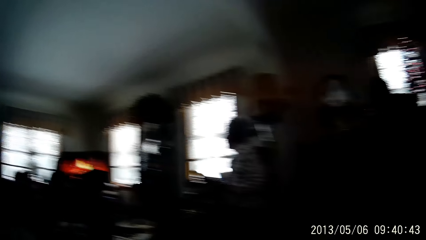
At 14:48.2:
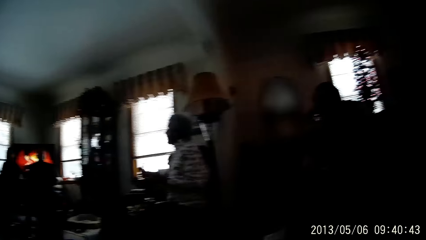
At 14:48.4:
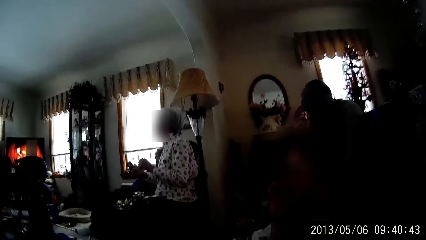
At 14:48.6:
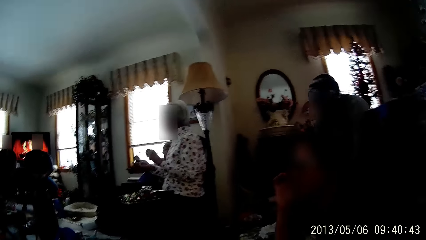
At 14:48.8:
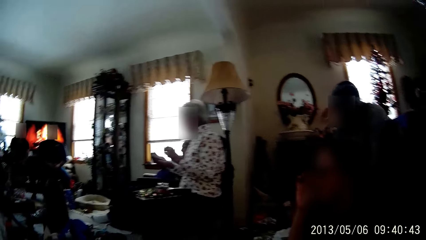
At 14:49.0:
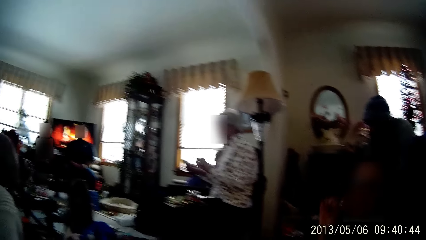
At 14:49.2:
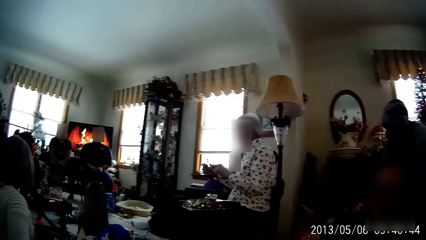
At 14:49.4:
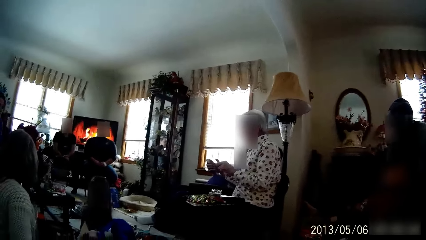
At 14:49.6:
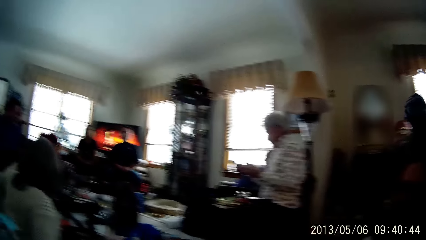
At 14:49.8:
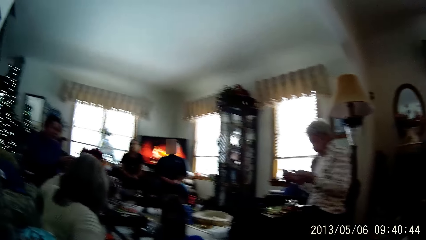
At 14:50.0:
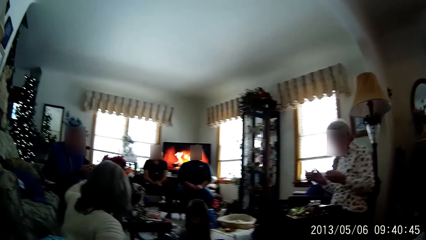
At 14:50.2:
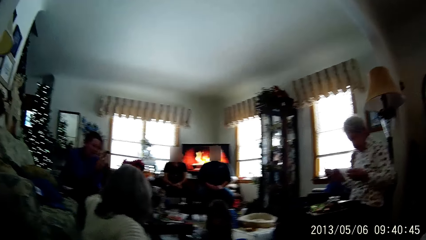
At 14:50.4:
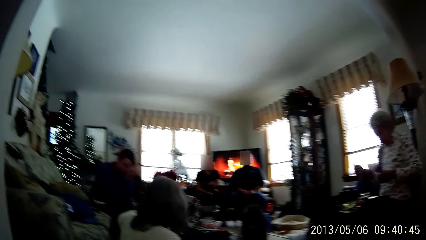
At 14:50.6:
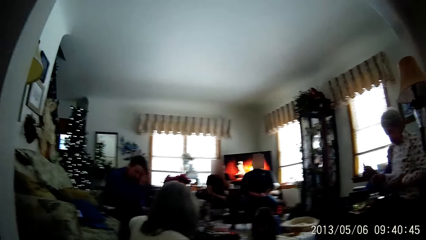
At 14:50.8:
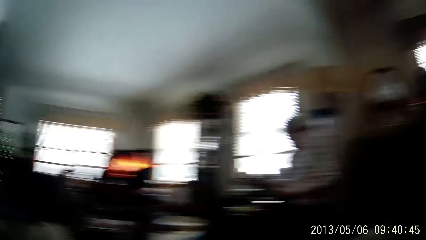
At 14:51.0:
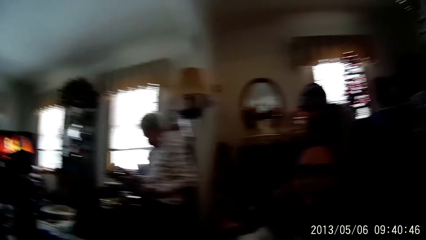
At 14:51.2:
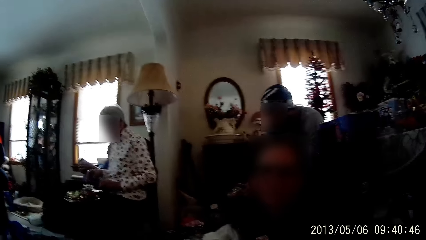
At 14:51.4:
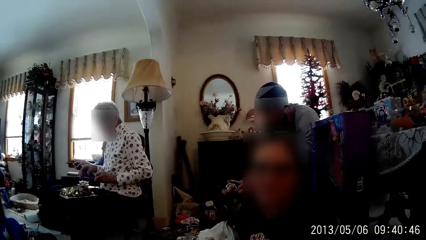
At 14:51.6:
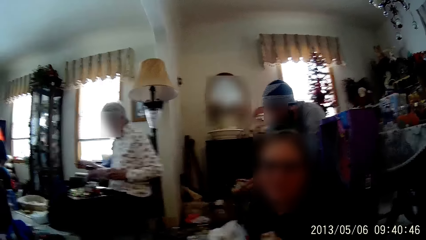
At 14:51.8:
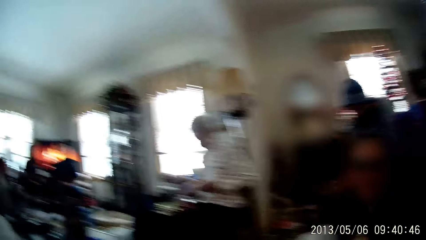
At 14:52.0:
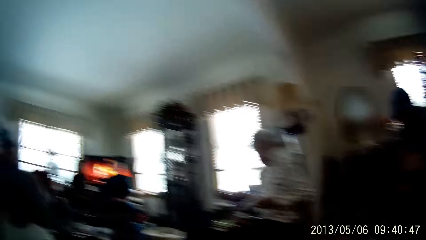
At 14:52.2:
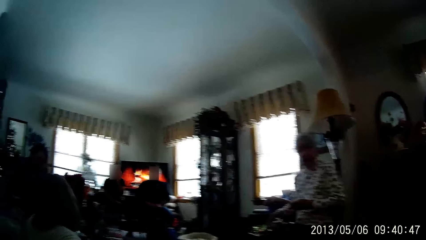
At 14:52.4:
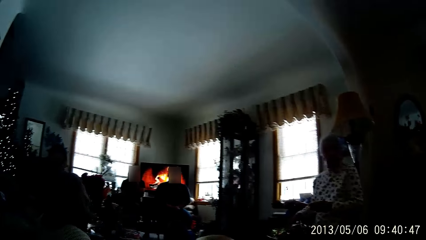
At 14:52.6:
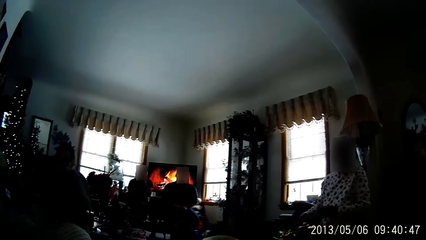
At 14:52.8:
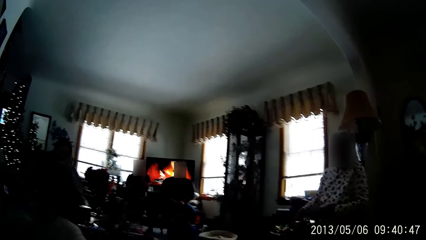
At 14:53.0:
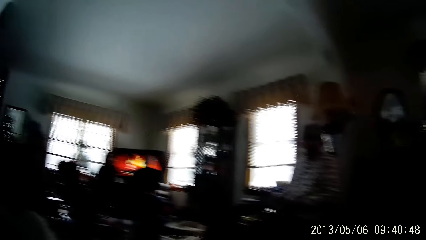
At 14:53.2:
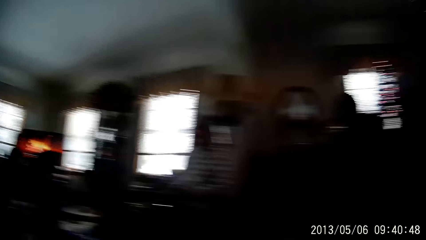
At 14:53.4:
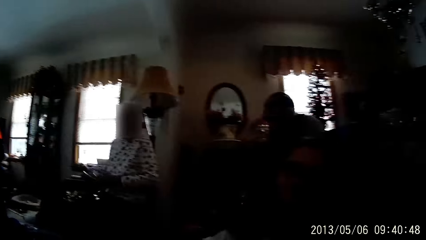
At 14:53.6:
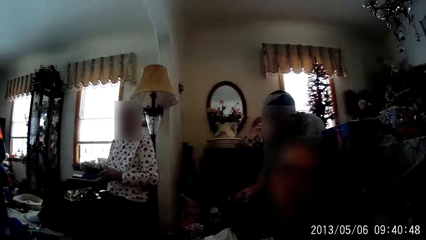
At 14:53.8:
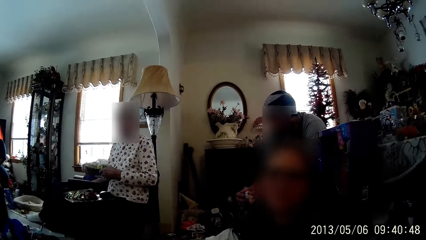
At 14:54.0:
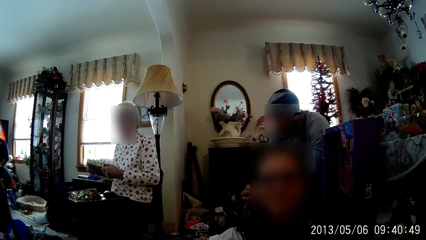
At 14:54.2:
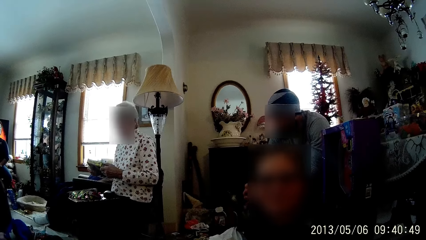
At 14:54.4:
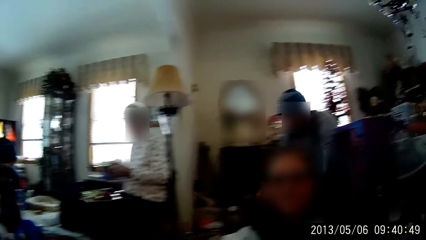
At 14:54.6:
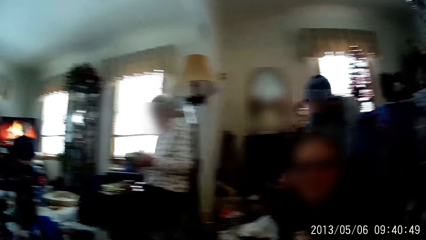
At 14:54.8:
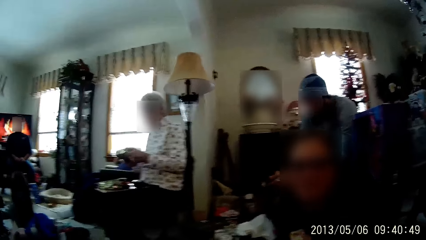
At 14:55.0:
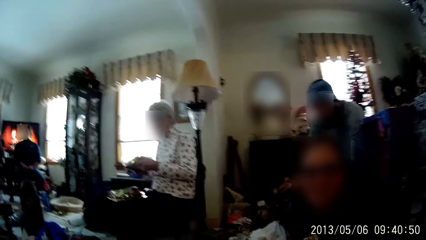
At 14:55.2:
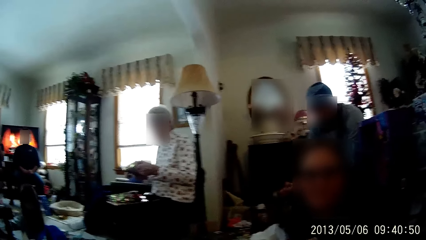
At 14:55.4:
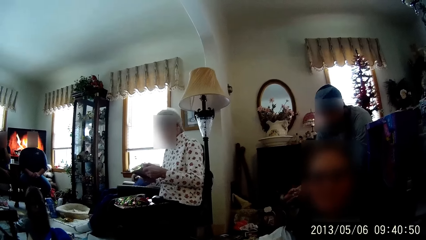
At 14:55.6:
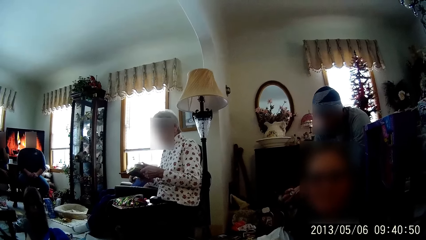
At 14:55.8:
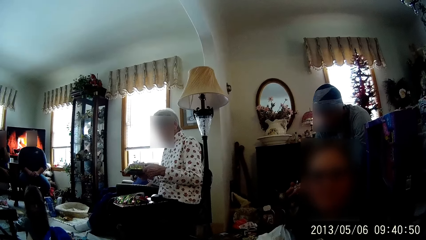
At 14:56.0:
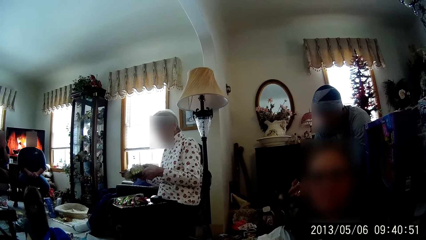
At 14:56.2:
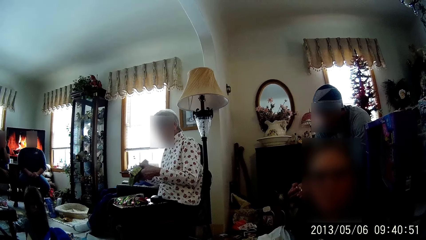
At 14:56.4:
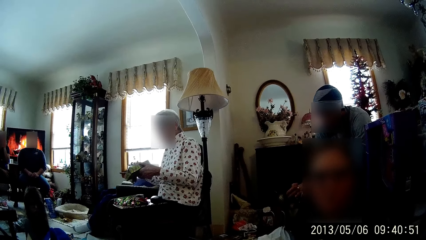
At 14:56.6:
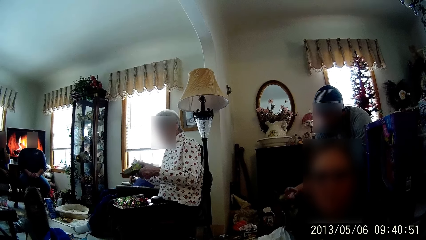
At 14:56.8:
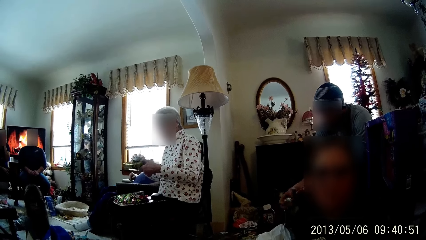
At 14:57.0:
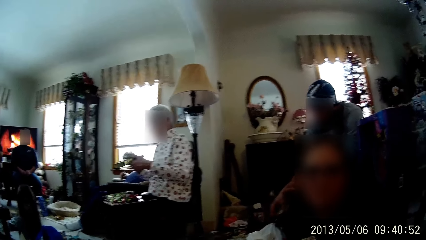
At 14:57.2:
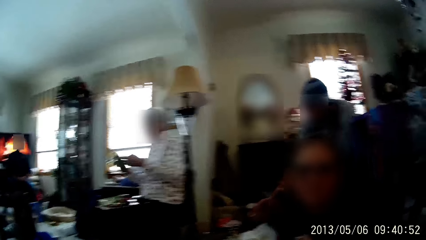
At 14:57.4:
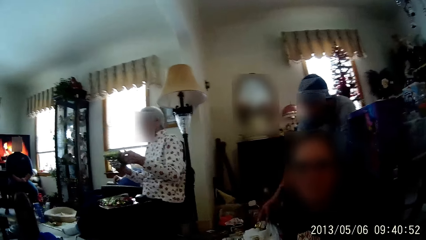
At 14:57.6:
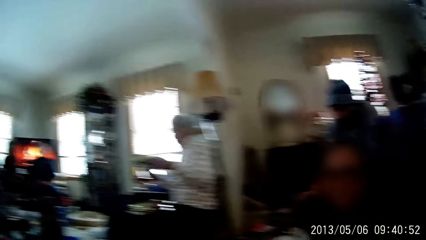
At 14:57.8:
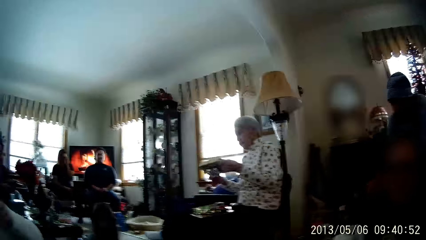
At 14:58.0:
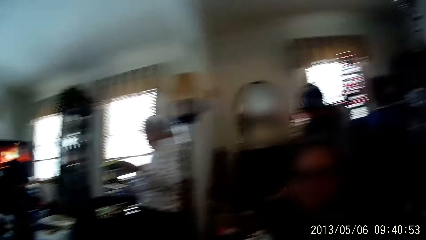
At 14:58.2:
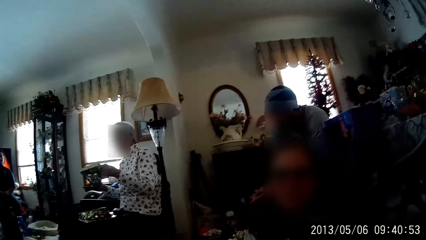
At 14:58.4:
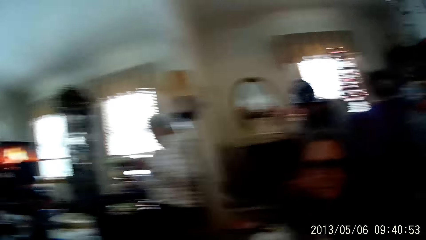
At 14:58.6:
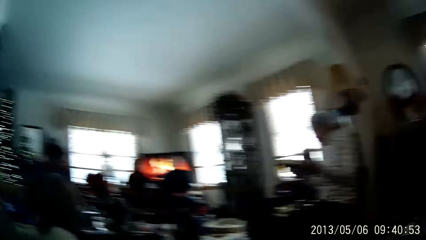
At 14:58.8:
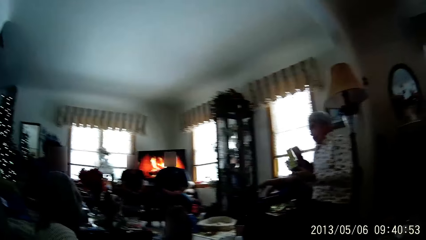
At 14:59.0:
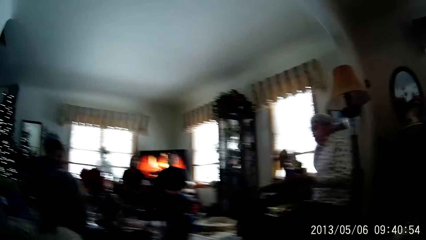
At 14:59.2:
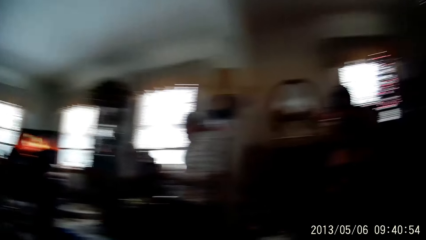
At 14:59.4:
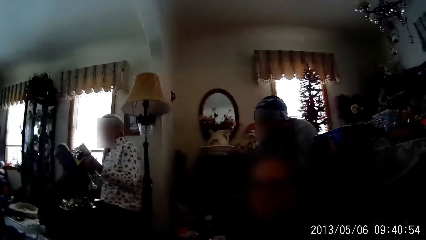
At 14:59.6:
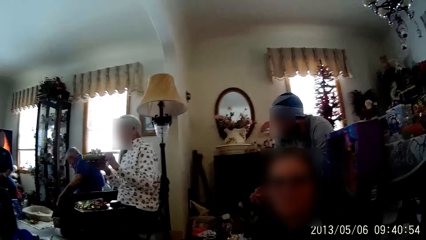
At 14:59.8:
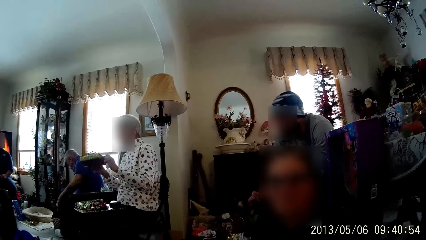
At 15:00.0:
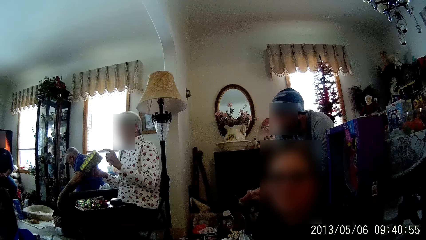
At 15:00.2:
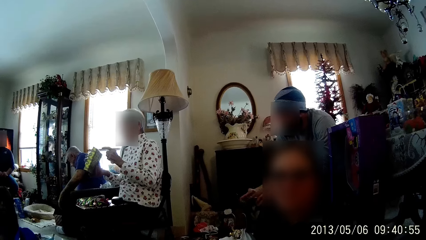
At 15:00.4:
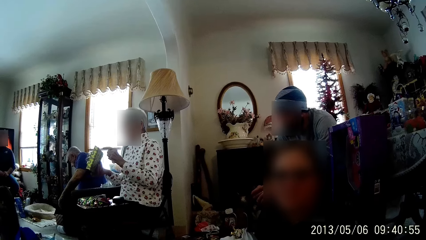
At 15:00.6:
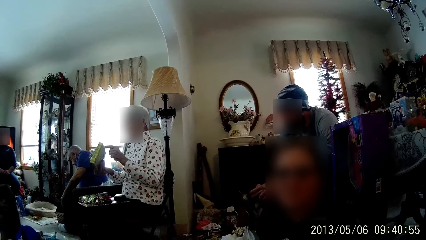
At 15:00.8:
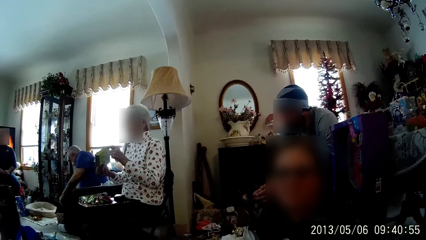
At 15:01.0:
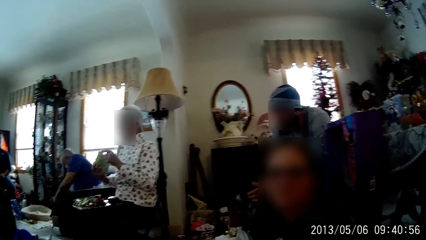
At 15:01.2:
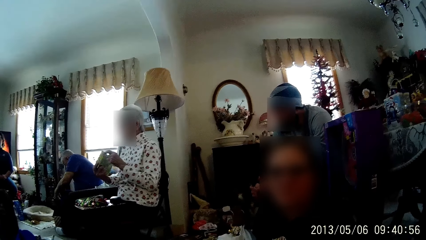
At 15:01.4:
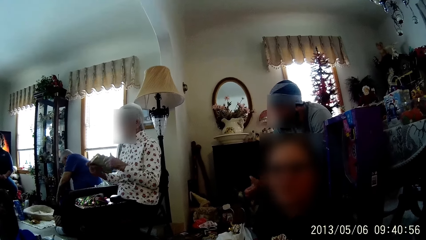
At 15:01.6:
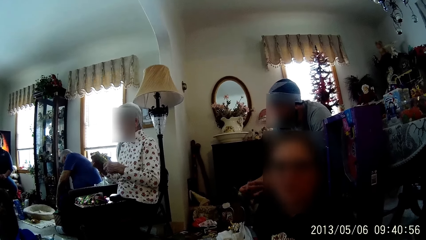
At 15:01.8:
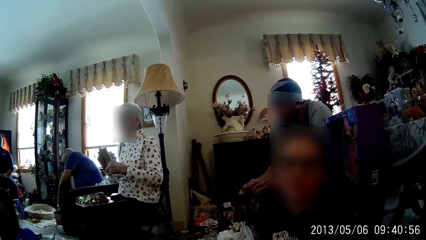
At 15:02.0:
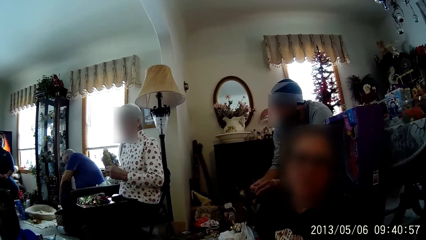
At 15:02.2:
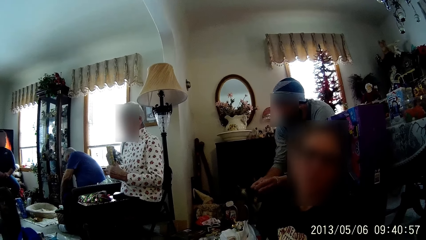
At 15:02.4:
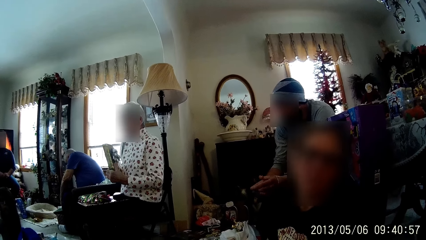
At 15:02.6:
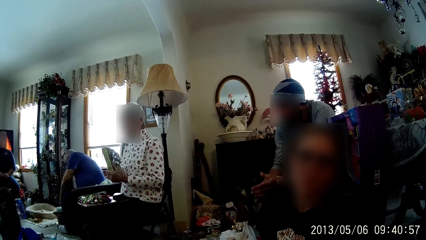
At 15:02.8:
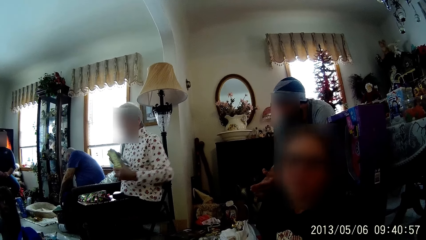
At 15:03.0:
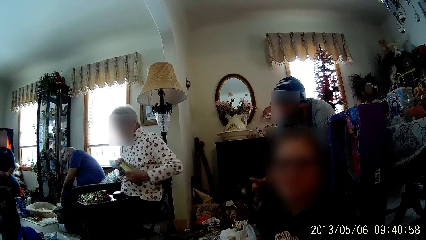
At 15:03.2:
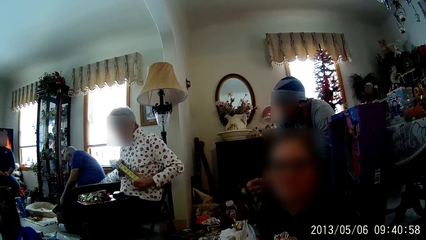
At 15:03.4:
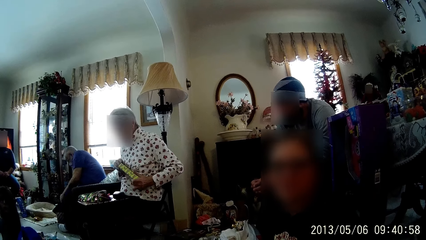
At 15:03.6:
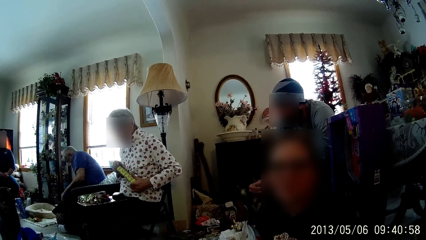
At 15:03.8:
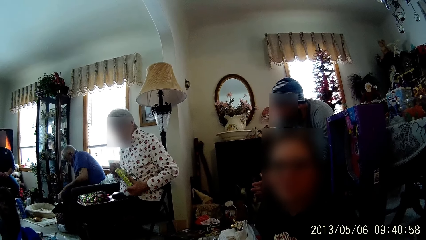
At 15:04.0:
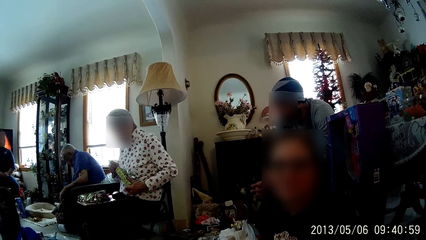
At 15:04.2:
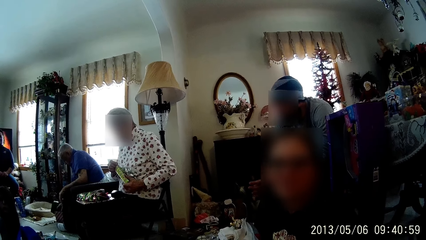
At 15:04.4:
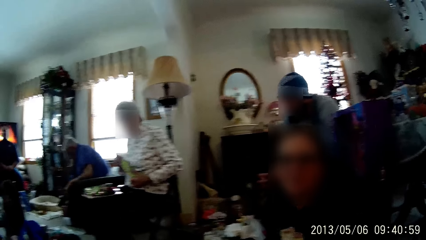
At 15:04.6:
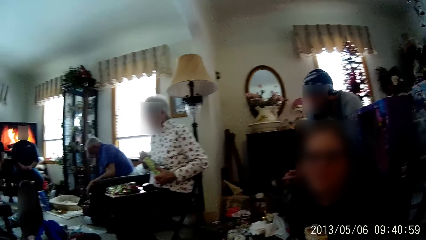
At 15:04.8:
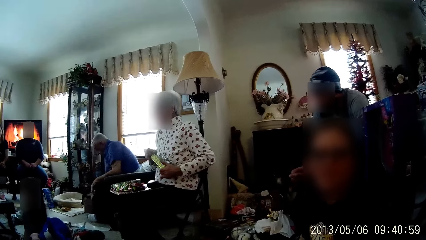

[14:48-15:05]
The woman holds a wrapped gift in both hands. The woman converses with the camera wearer. The woman opens the wrapped gift with both hands.
